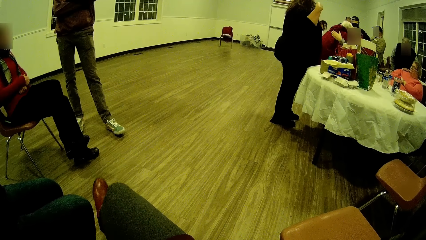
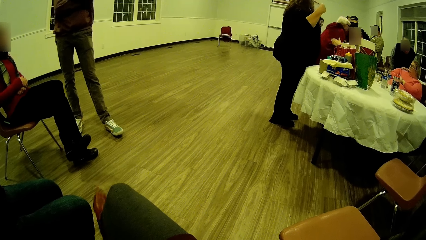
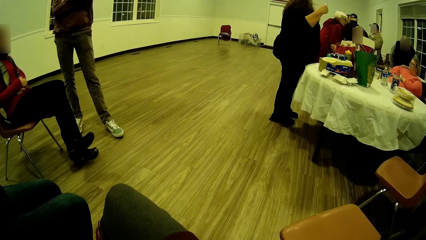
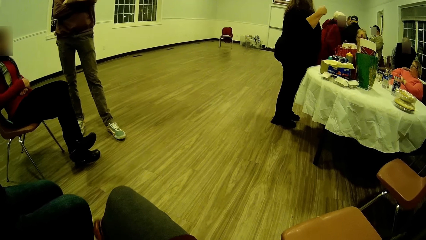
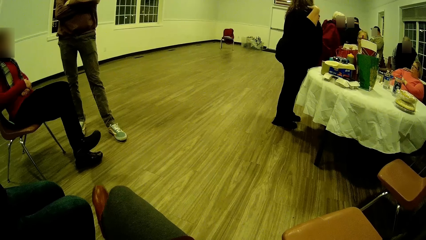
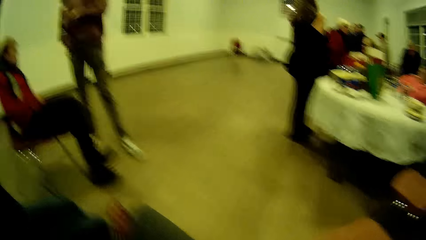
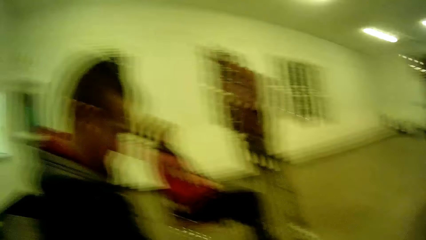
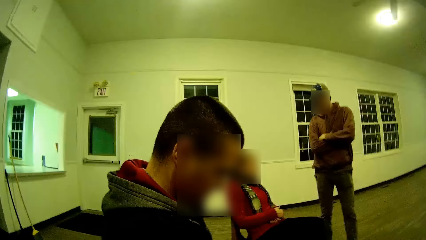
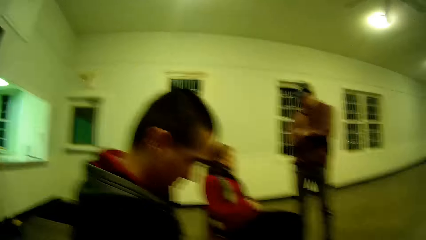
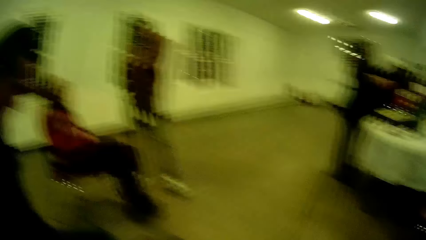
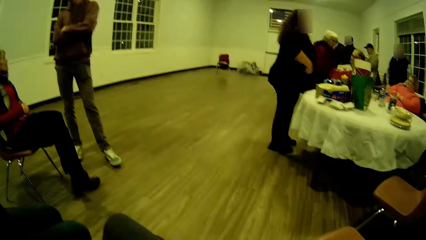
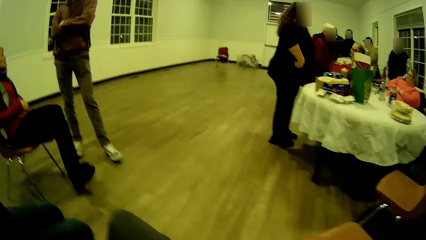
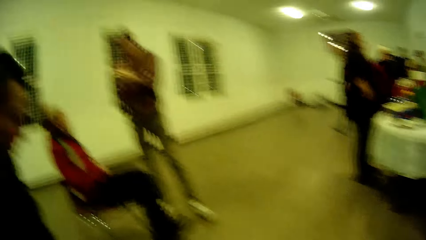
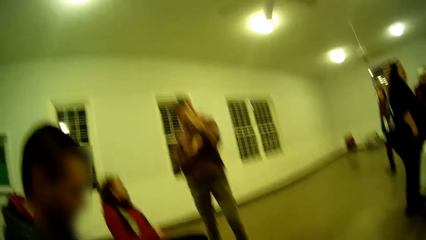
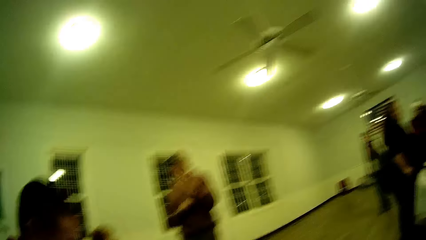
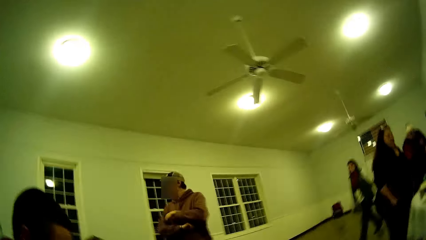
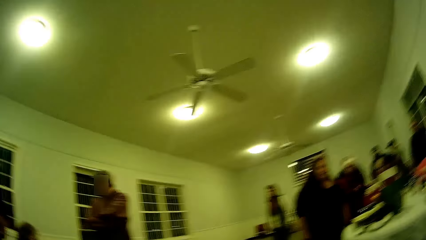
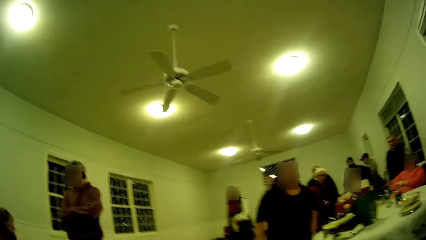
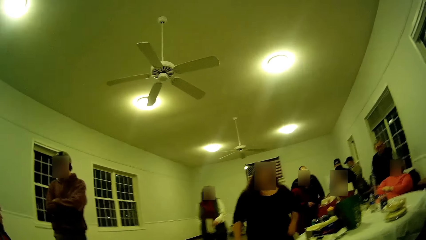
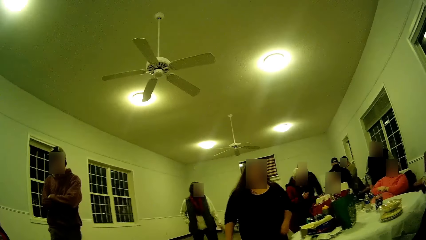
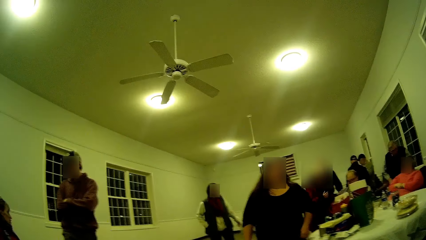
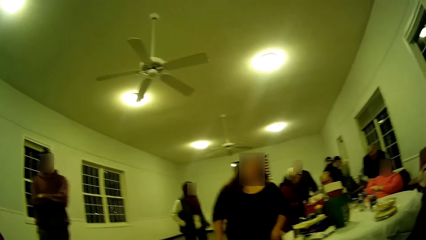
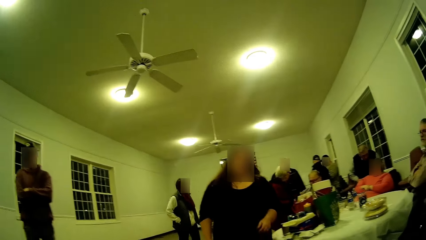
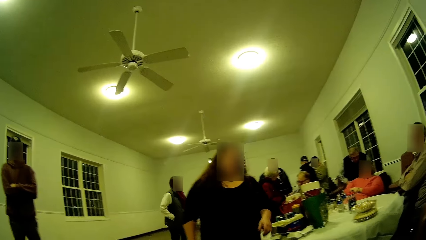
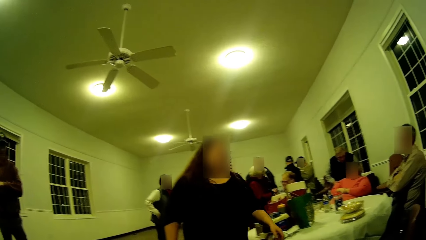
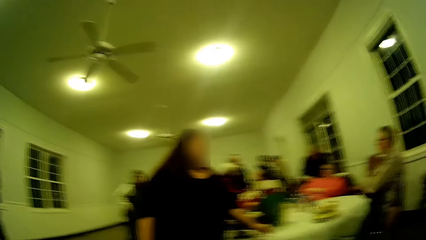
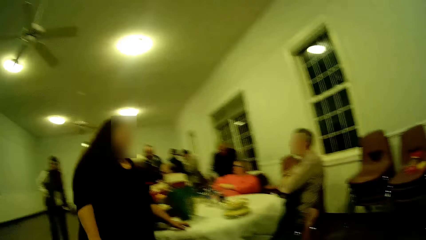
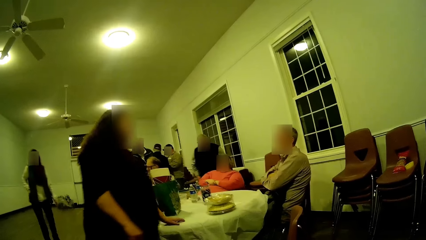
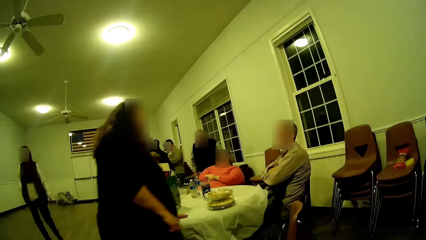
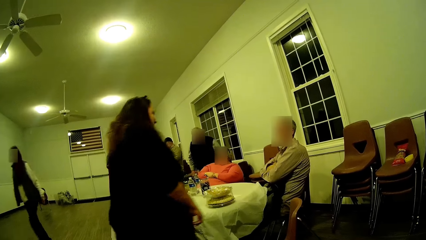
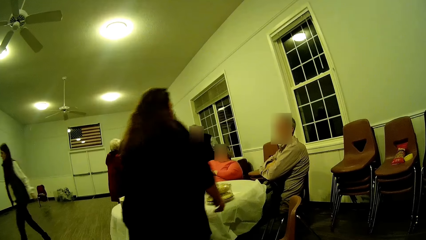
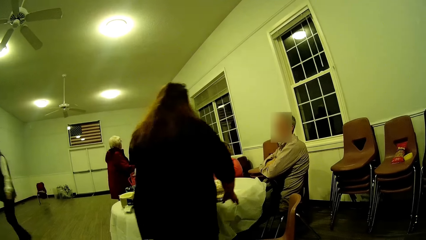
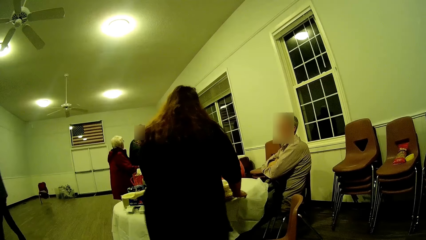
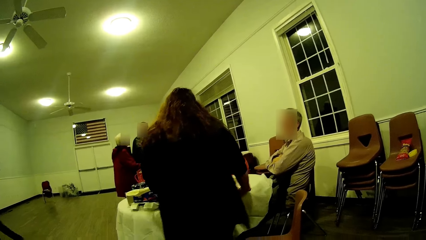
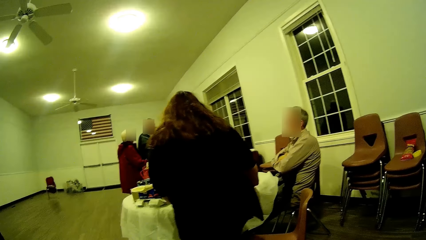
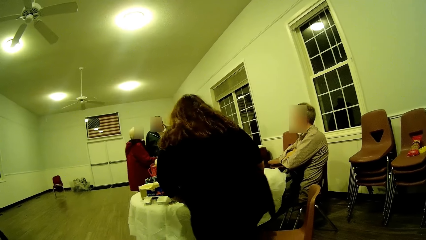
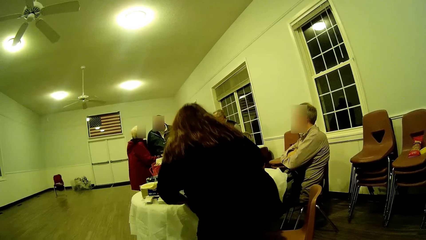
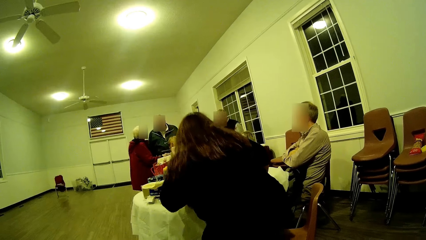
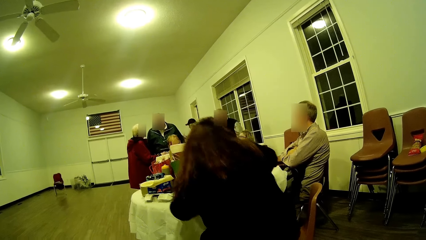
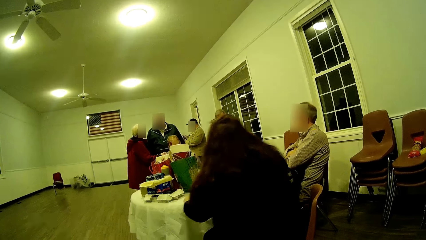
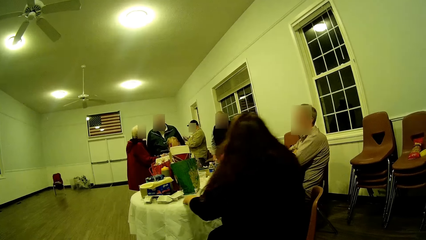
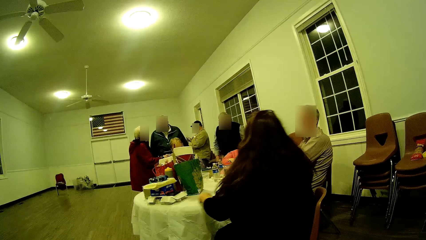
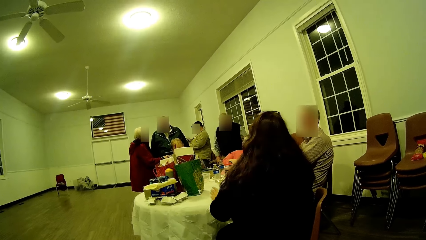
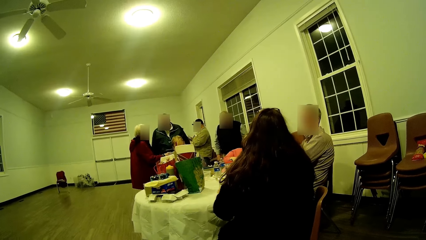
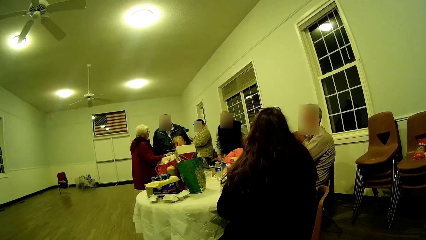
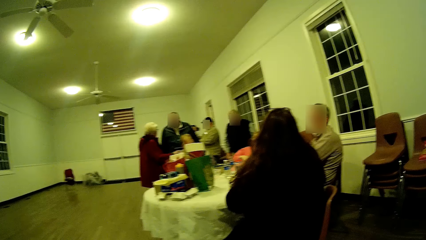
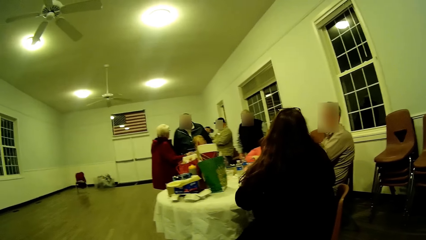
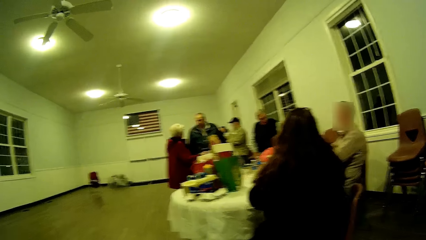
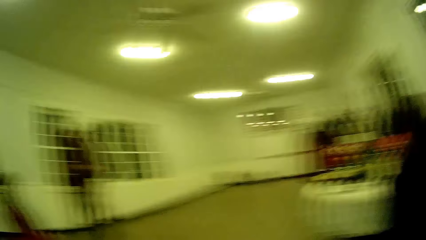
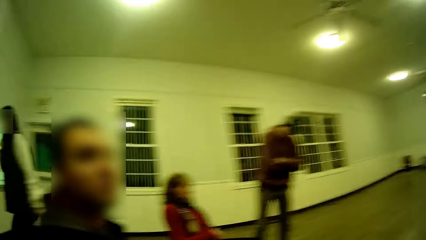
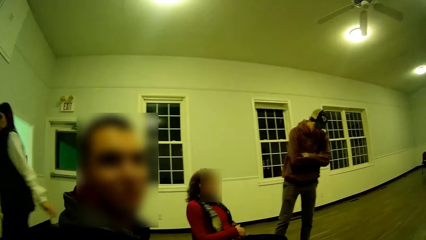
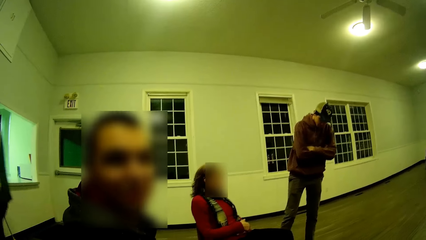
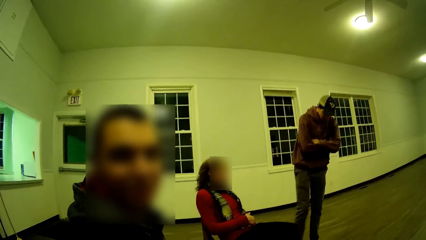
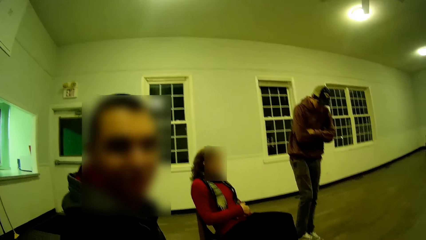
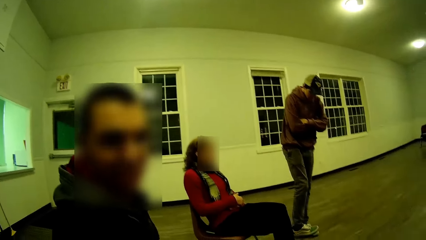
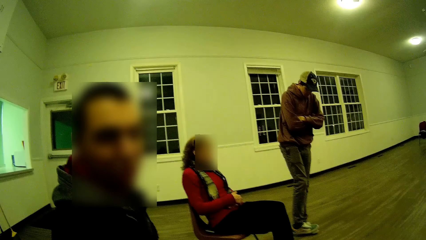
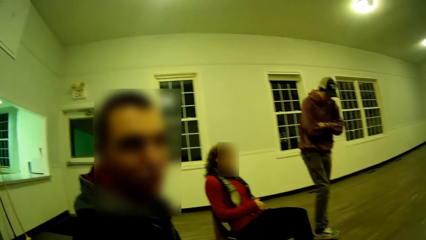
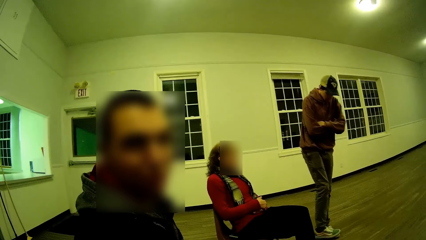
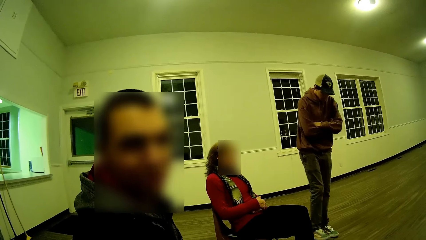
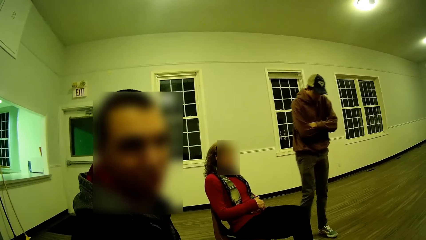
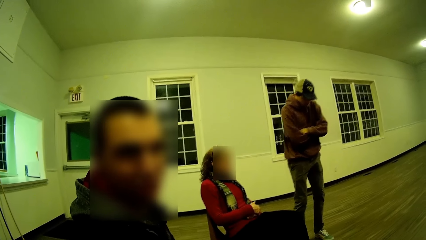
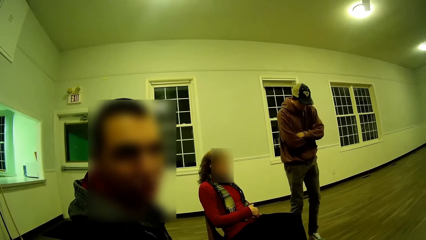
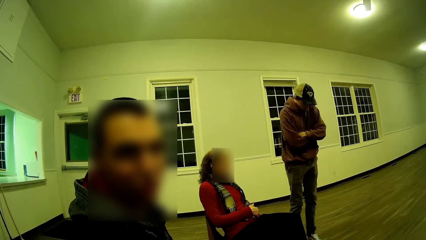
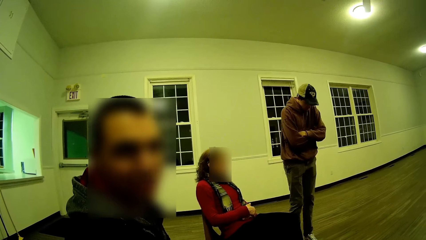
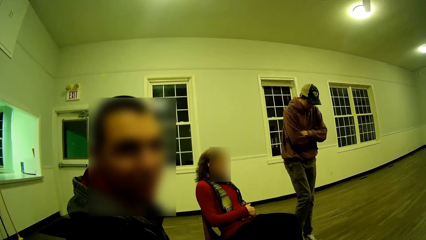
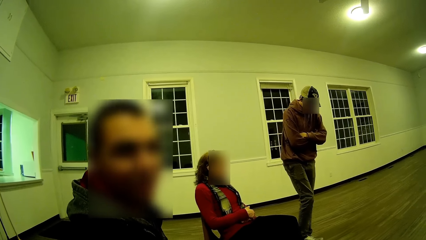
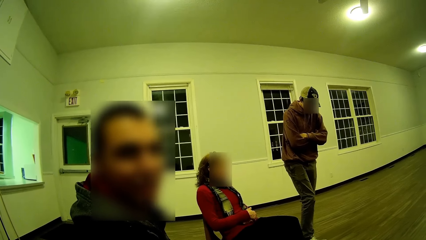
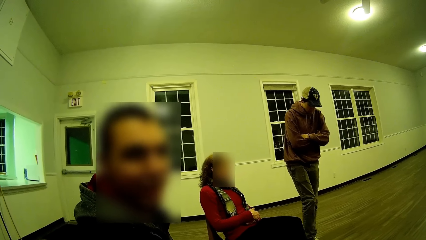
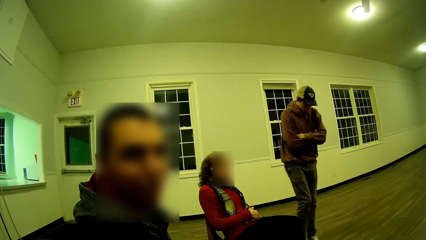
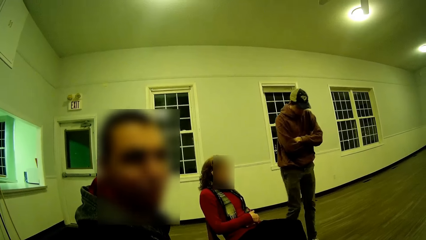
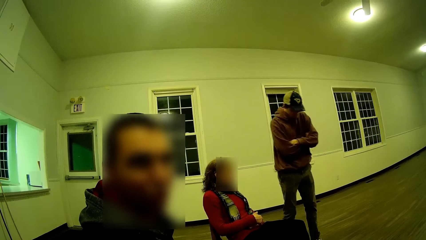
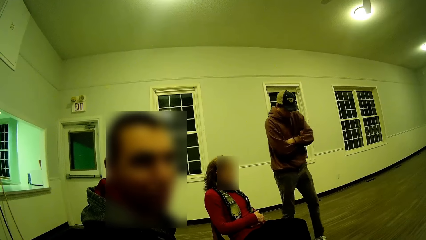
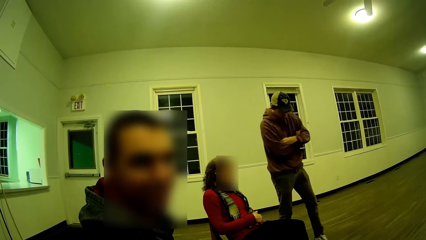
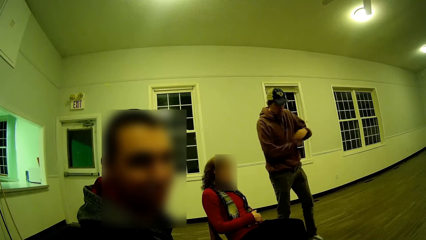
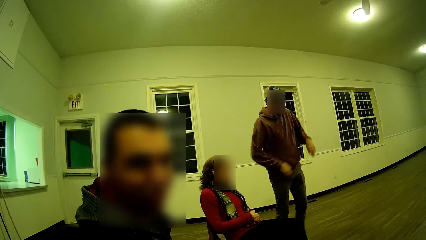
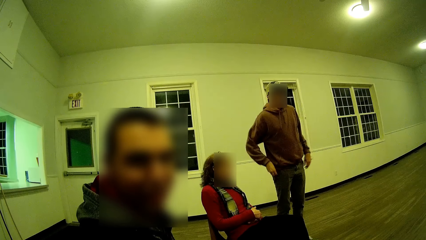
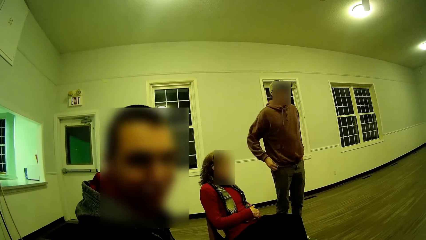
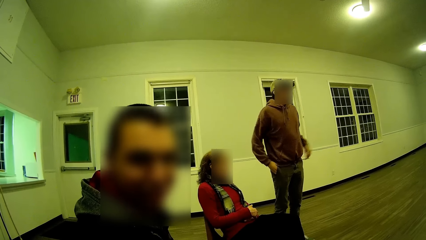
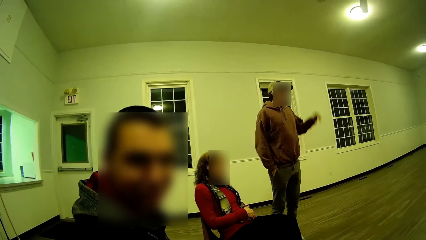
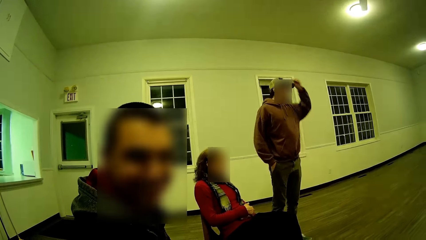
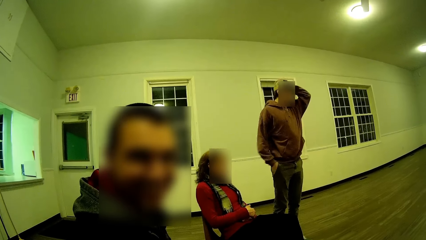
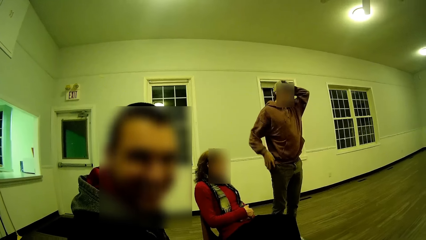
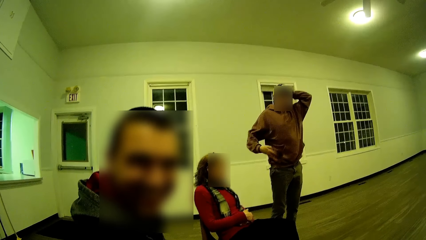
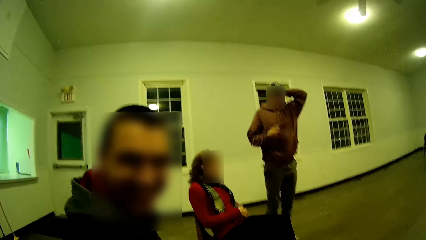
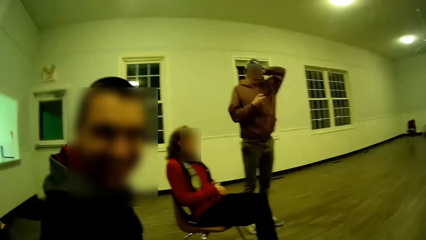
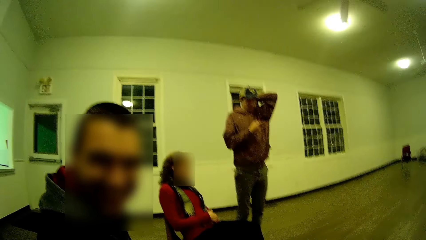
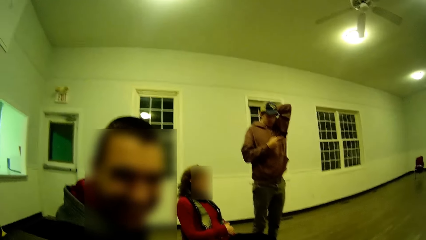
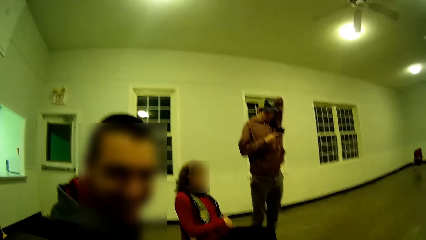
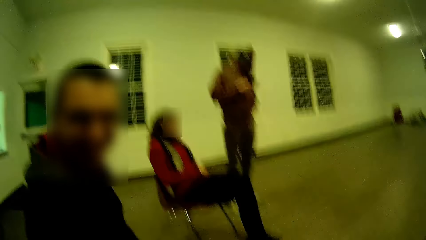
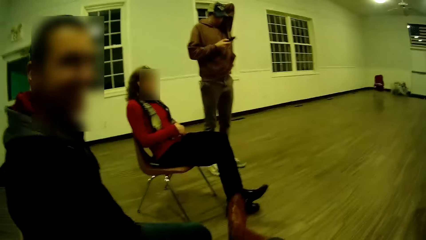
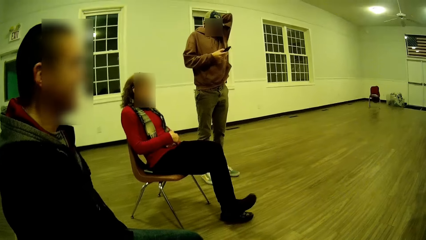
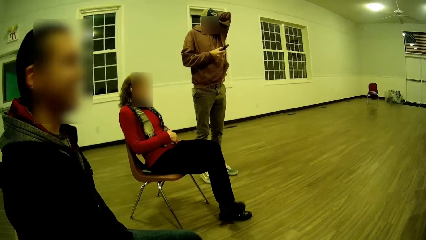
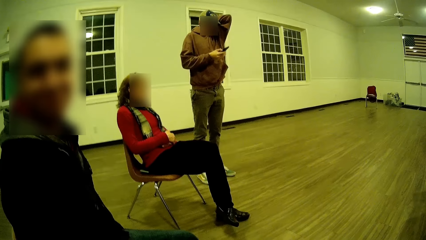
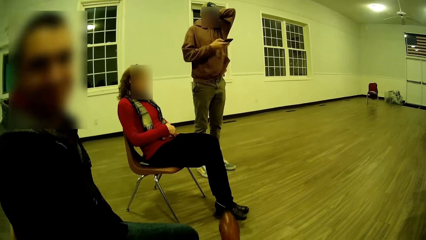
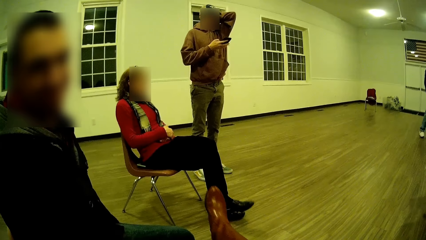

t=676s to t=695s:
The camera wearer shakes his leg. He looks around. He looks around again. A man converses. Another man lifts up his hand.
